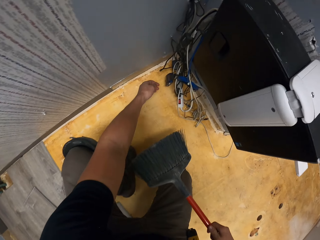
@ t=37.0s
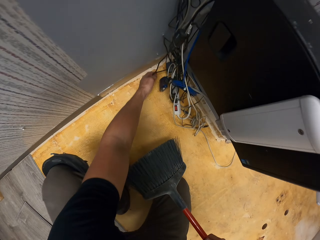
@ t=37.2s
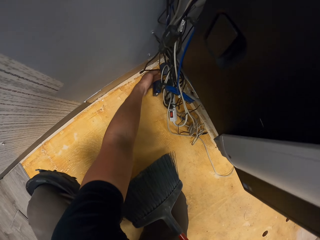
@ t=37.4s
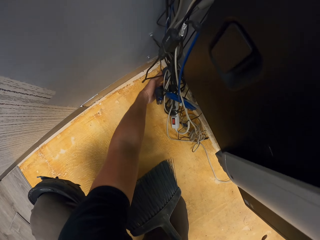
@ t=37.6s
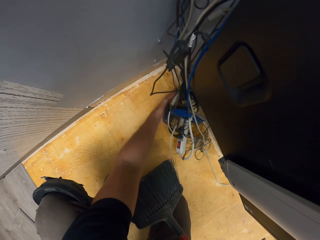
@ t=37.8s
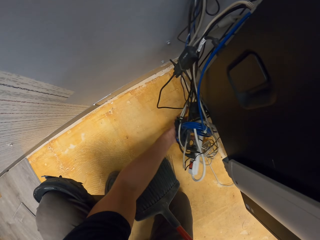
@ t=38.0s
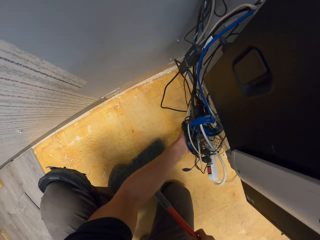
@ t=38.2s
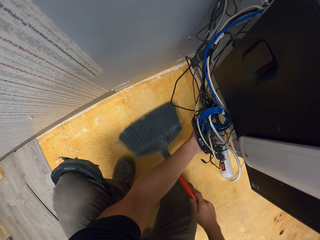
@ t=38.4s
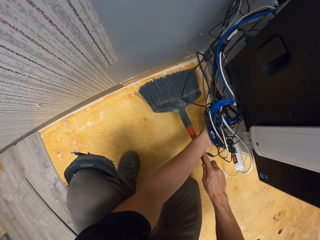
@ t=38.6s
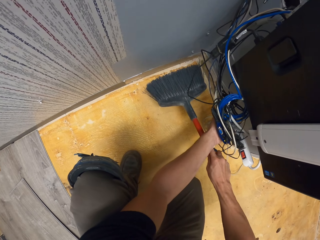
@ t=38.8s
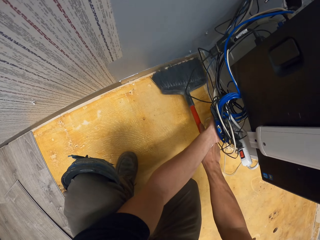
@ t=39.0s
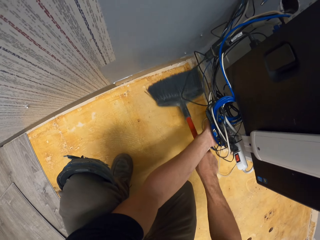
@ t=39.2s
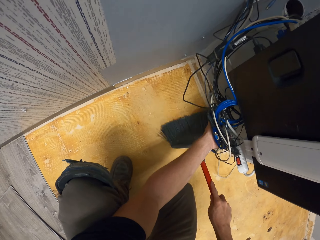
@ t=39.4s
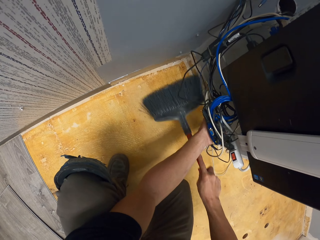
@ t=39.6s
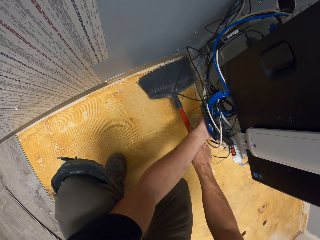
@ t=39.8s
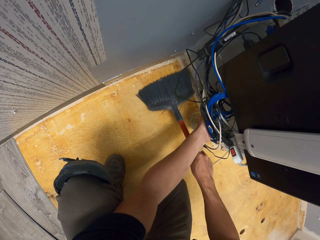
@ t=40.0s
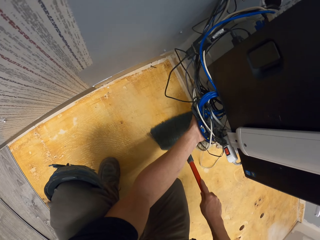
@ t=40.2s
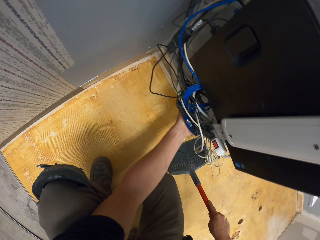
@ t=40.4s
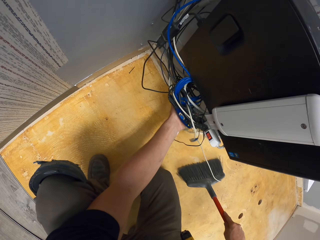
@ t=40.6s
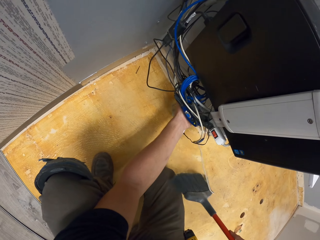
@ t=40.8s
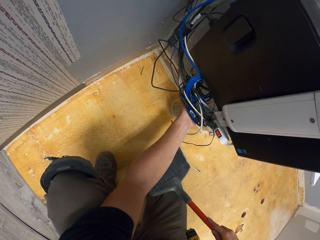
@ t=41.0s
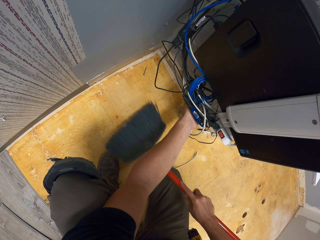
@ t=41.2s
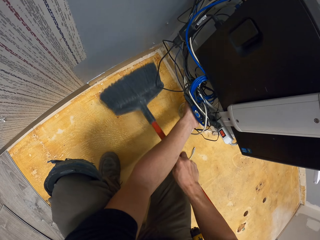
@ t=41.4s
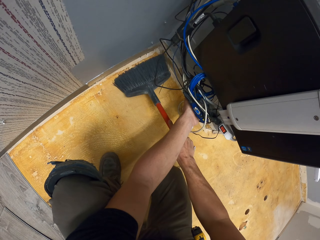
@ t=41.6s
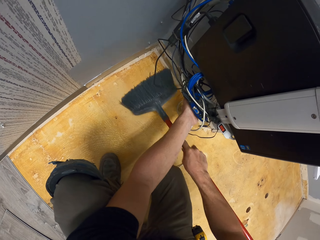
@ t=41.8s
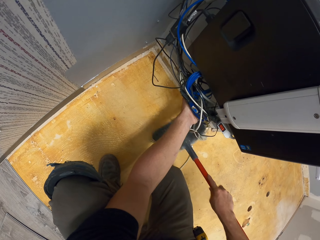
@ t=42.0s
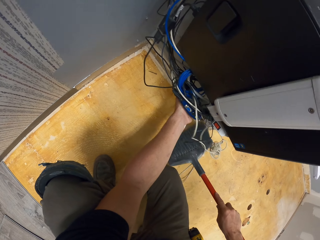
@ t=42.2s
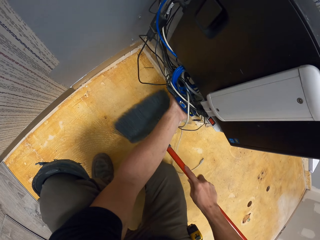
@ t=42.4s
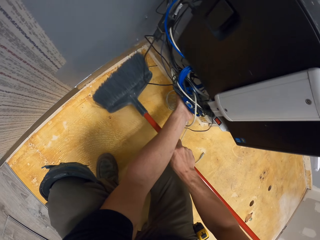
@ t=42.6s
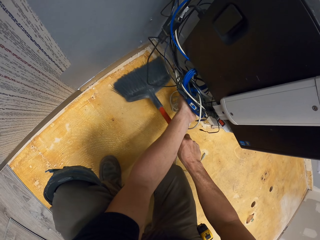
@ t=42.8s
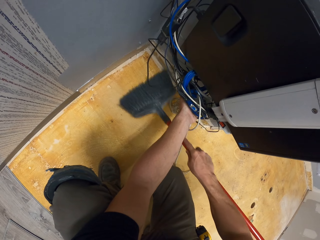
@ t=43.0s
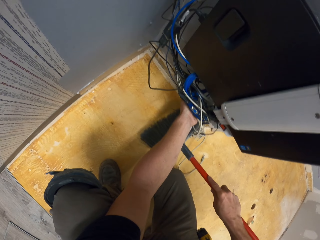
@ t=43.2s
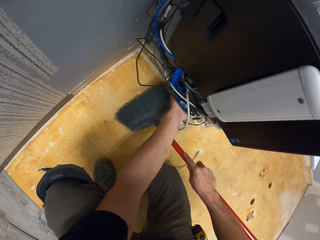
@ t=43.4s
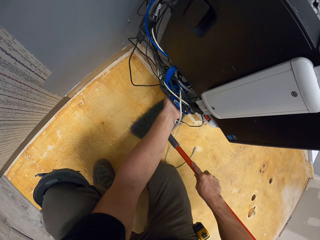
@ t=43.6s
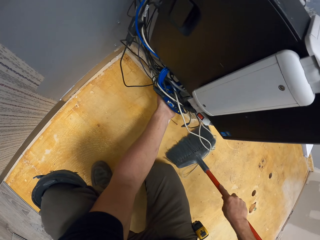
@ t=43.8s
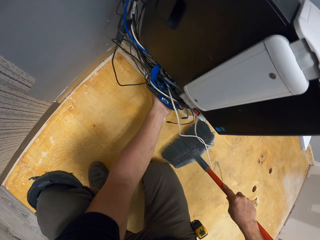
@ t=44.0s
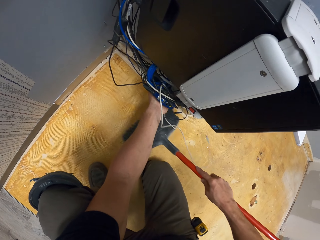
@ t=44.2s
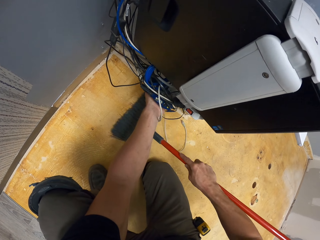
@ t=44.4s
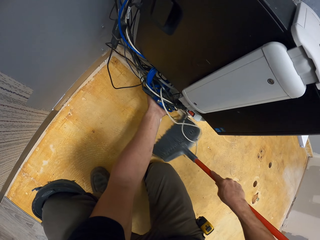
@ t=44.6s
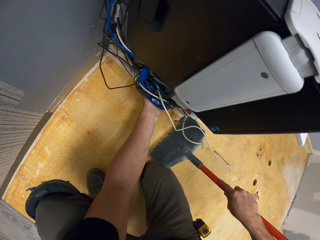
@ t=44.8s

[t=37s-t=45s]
The camera wearer moves cables on the floor. They sweep the floor with a brush.

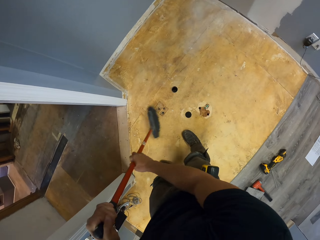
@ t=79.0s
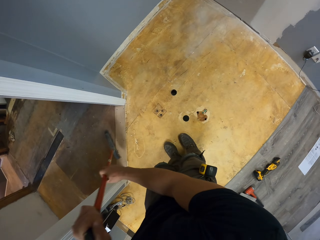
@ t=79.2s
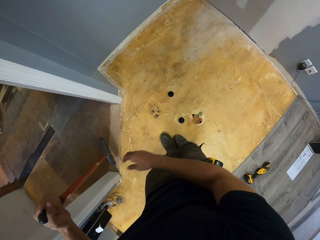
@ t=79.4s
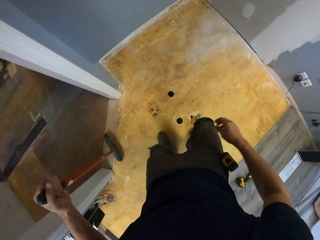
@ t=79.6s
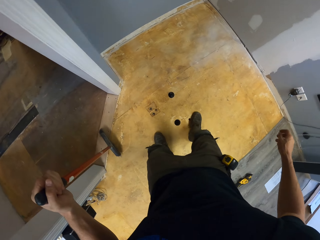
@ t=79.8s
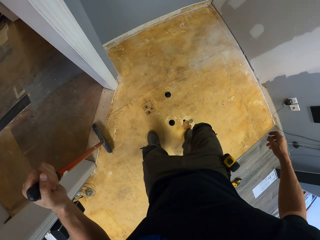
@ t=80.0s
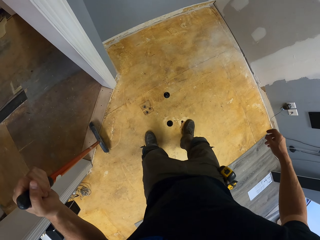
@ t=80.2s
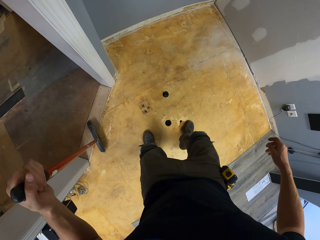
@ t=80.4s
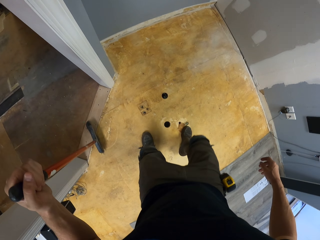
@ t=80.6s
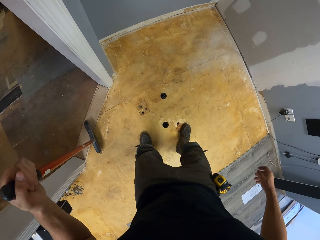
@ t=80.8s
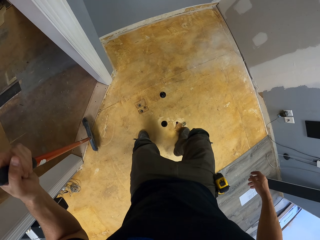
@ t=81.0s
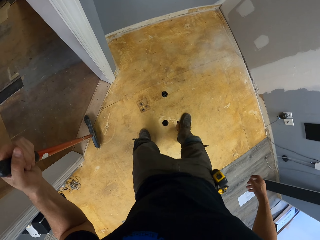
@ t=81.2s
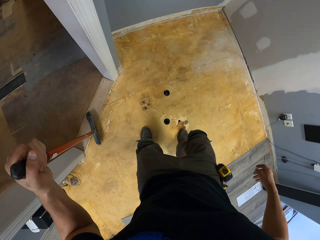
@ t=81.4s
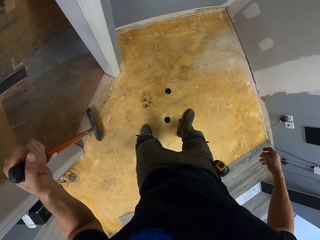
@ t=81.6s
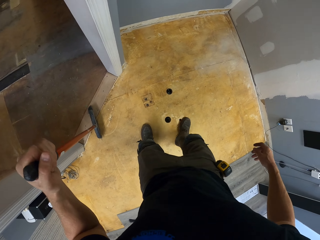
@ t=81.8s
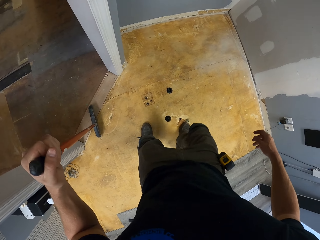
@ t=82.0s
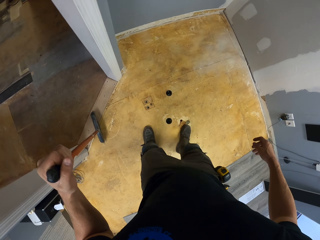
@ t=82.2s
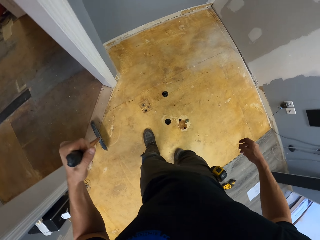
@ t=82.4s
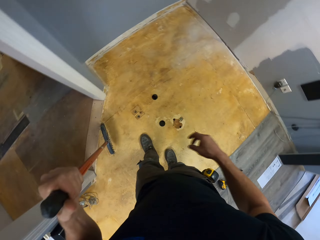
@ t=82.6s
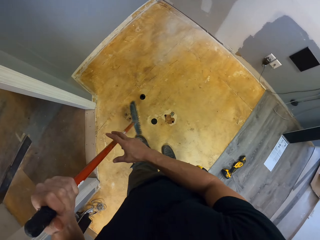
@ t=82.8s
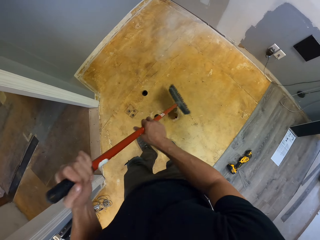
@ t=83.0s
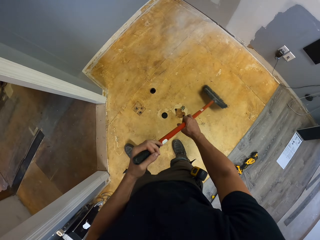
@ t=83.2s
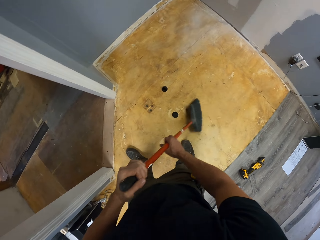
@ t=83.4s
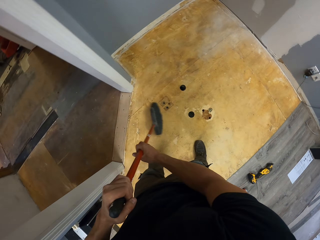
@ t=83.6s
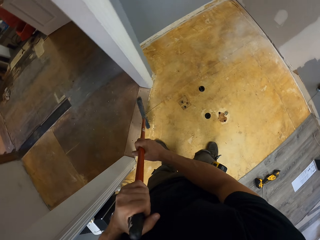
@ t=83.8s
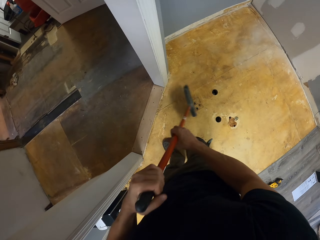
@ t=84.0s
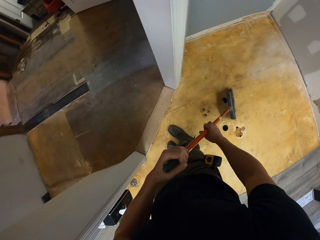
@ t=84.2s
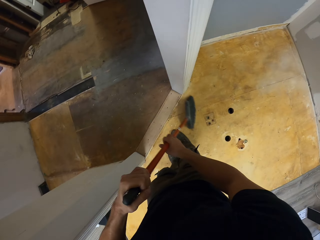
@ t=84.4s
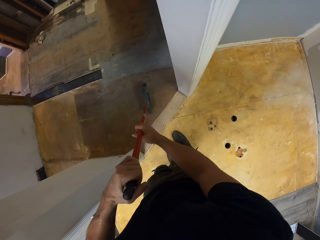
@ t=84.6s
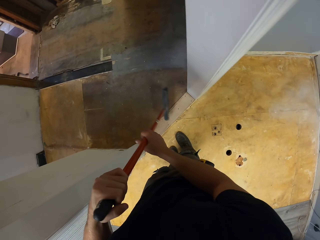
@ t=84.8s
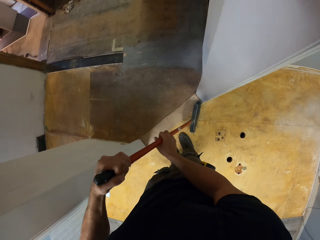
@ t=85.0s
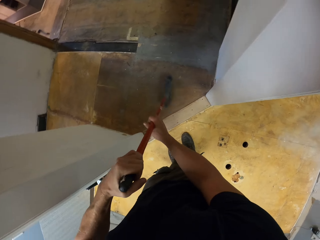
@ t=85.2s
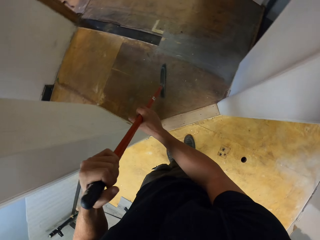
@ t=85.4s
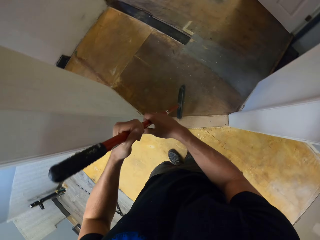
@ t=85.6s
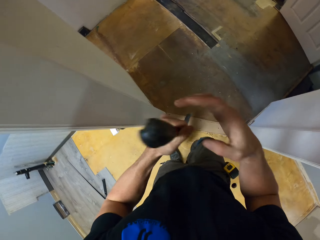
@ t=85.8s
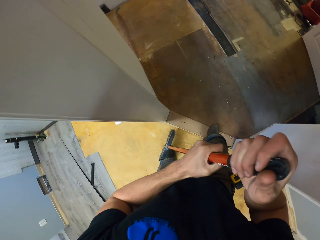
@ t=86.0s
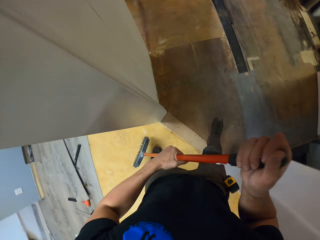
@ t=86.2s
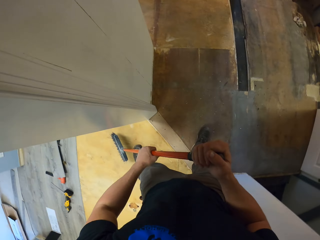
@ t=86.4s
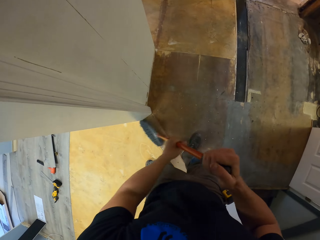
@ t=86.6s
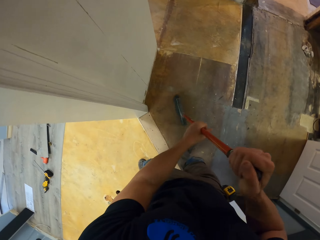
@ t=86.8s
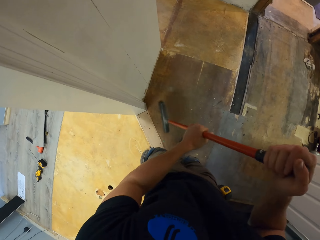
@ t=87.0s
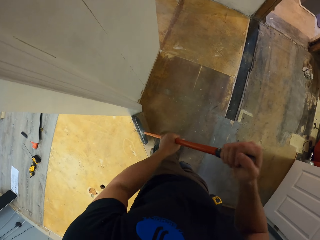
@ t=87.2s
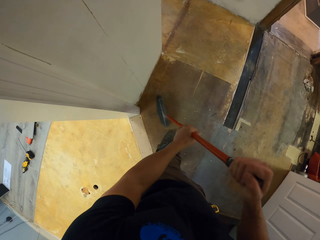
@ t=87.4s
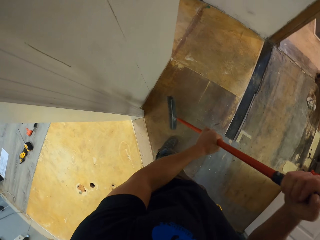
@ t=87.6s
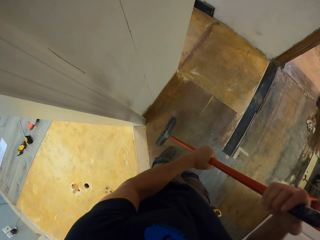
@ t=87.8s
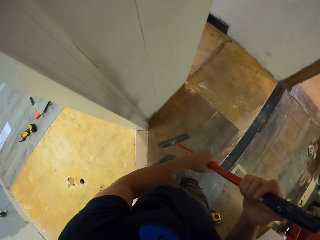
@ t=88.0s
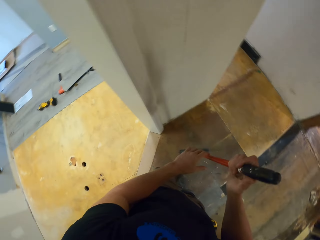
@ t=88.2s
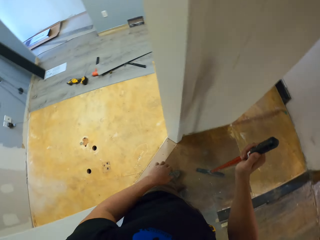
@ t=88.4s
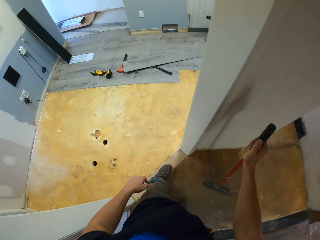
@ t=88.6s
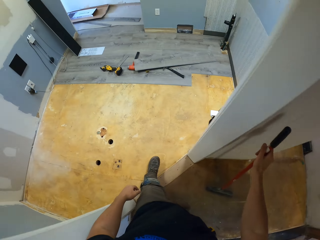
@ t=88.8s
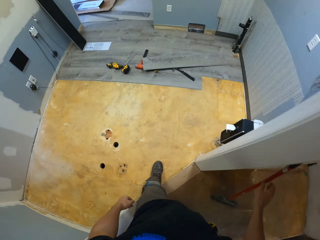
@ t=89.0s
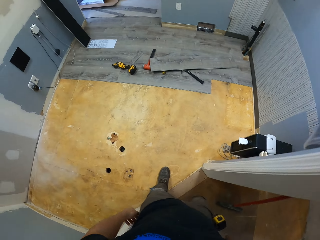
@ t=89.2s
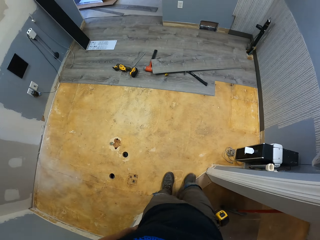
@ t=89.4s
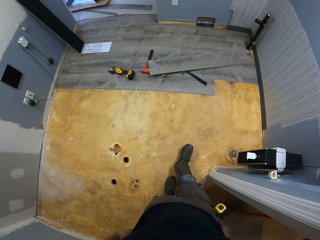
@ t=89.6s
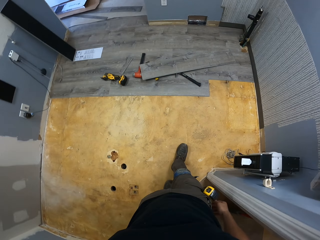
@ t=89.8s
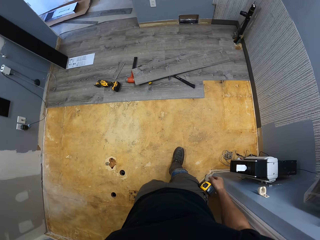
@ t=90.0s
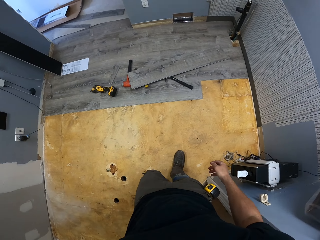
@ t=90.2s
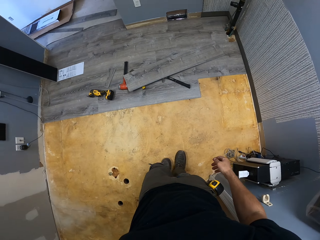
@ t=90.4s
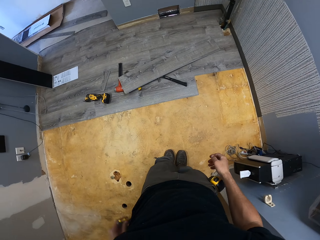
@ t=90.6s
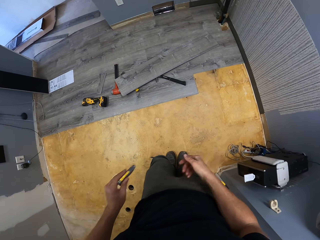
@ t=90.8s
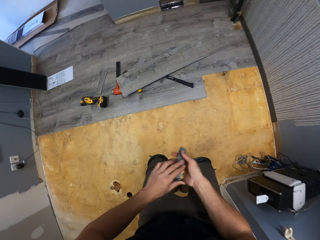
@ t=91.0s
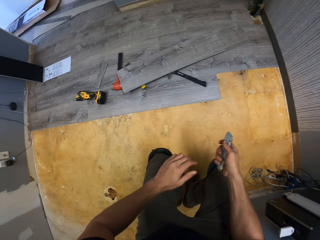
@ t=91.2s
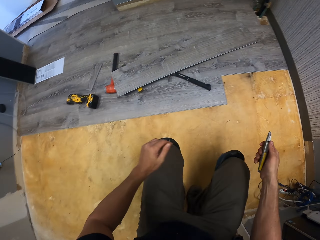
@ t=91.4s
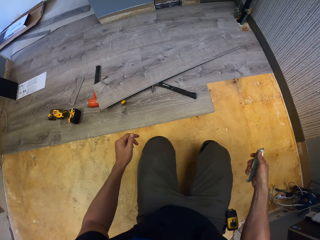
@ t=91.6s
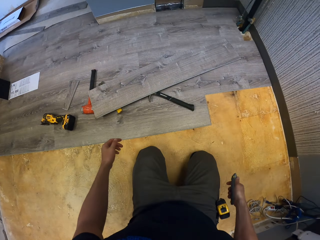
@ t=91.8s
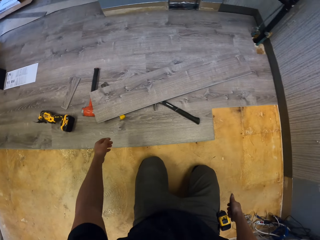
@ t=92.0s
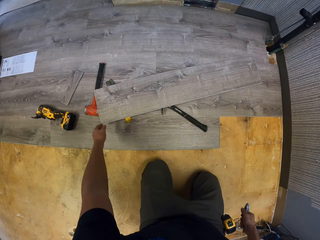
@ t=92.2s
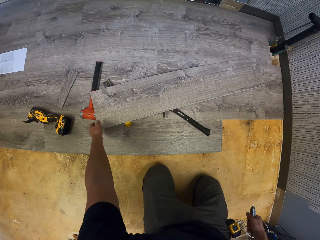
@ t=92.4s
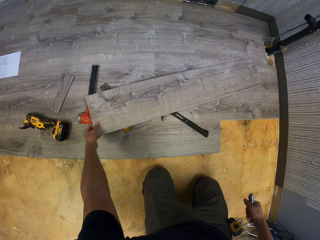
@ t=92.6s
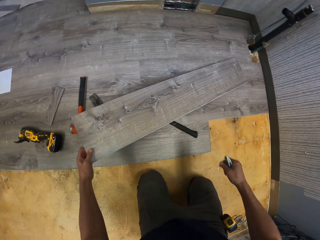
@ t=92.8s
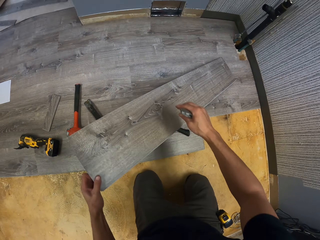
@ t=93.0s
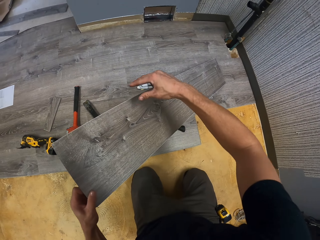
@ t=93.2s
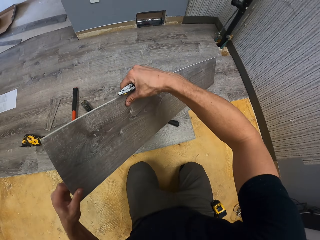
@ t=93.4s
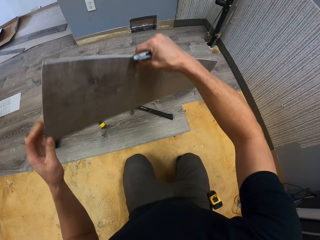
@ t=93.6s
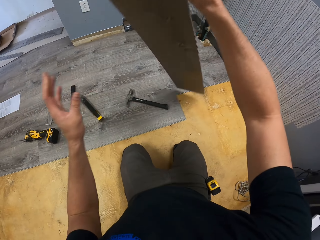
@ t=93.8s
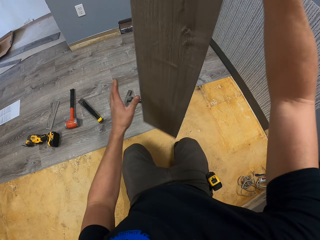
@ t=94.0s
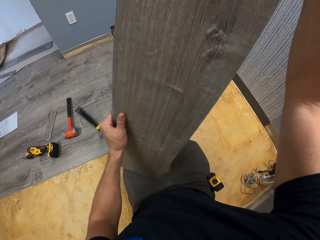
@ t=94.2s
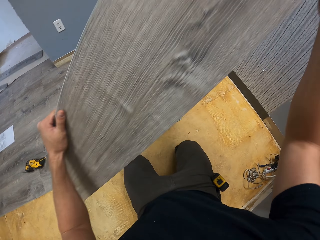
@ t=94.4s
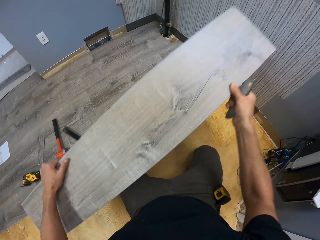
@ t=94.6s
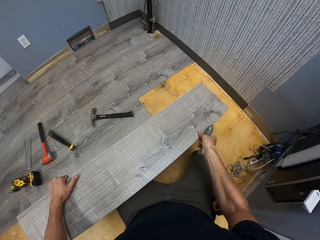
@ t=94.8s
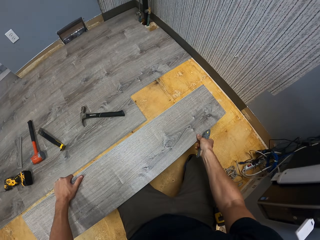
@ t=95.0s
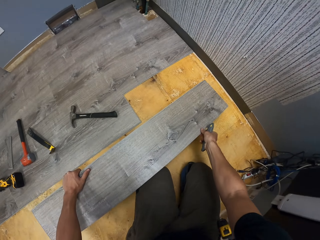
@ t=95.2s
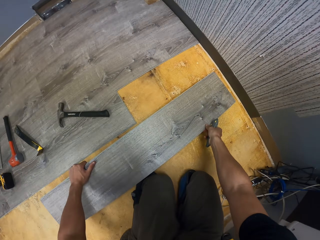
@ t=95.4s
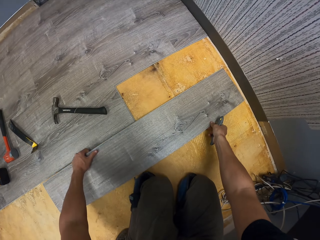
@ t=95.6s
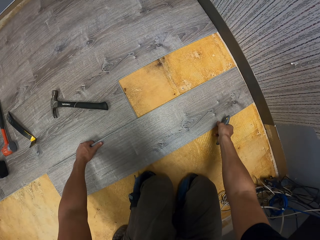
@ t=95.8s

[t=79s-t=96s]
The camera wearer hits the floor with a leg. They sweep the floor with the brush. They rest the broomstick against the wall. They walk on the floor. They pick up a knife from the pocket. They kneel on the floor. They take a piece of wood or tile from the floor.
